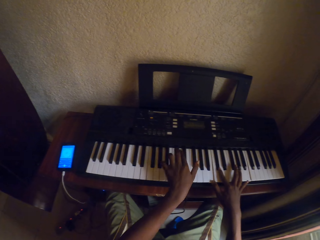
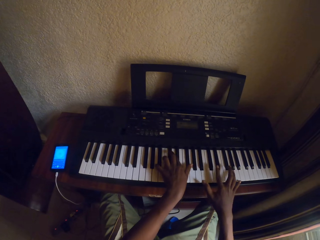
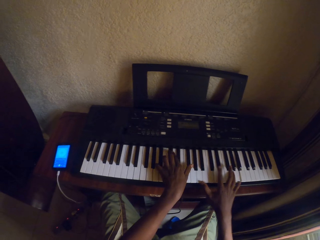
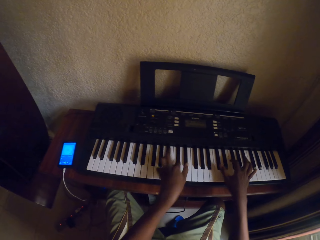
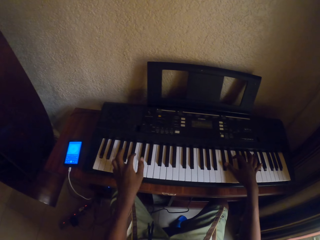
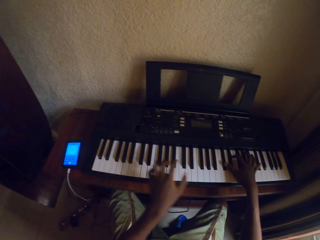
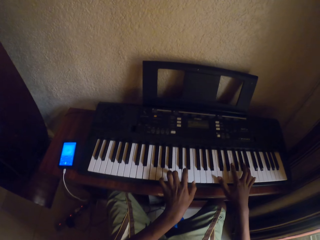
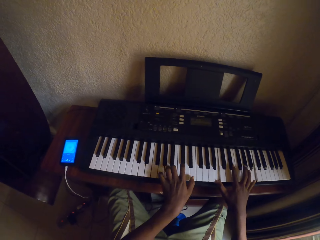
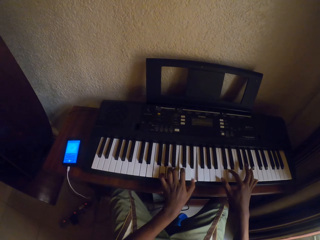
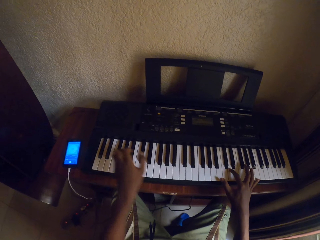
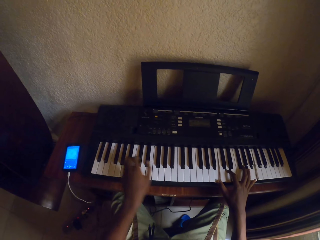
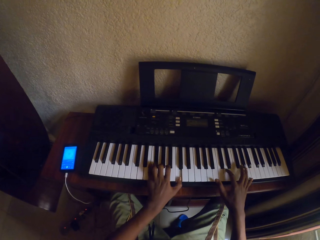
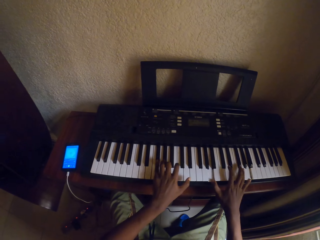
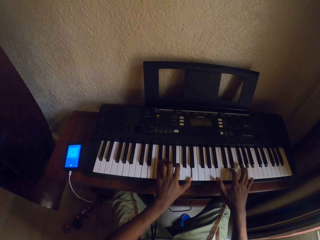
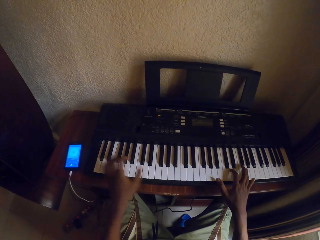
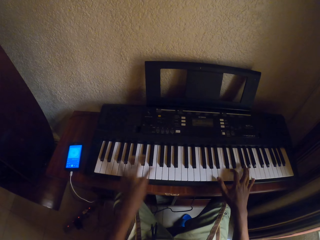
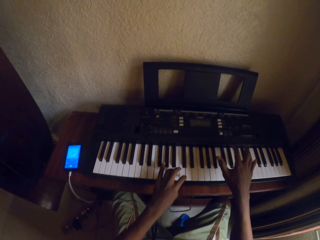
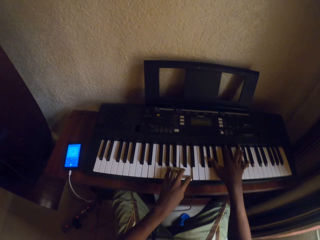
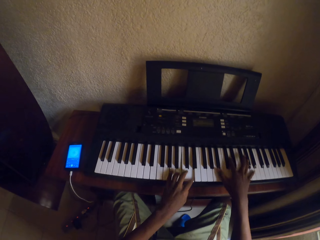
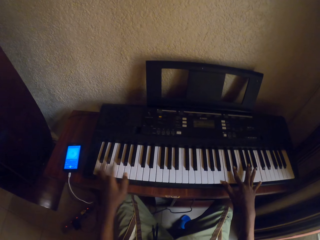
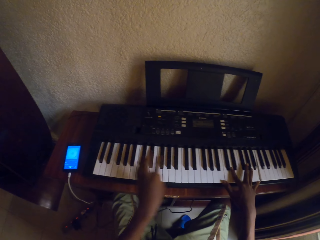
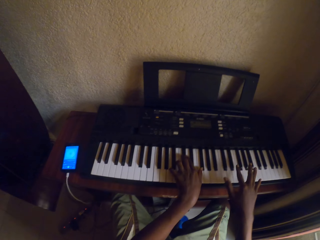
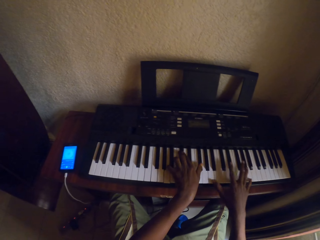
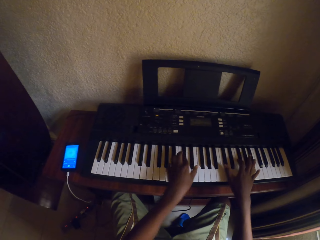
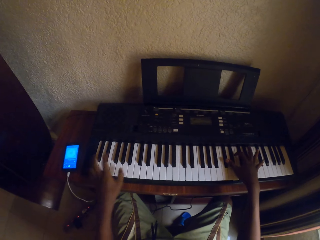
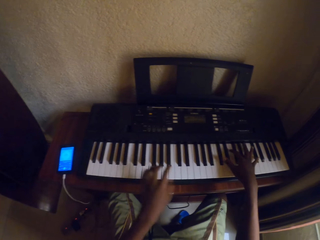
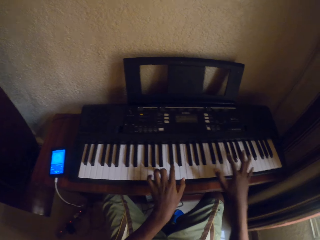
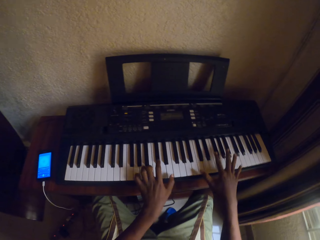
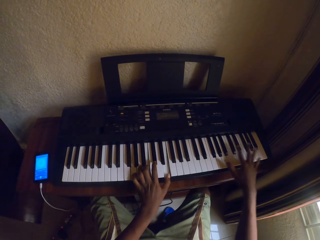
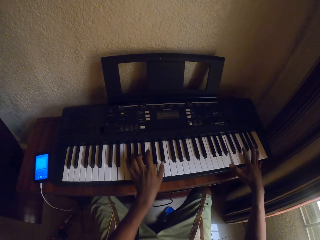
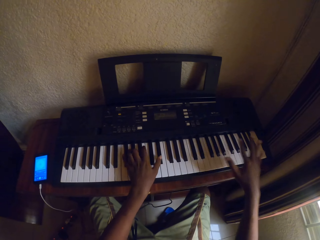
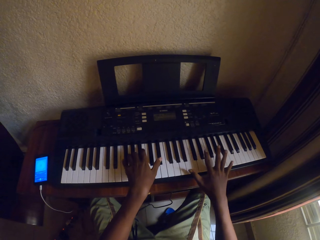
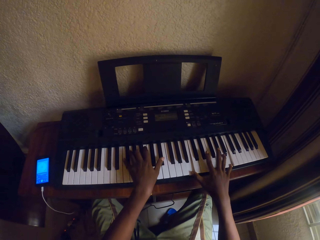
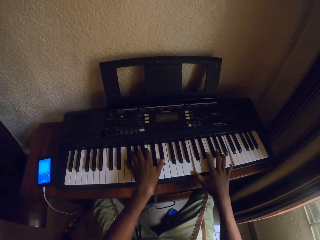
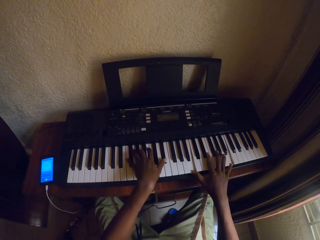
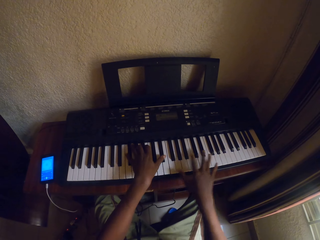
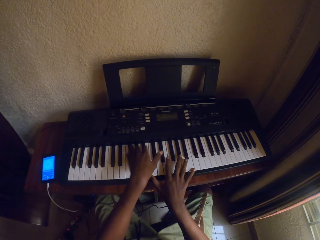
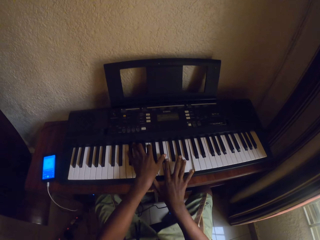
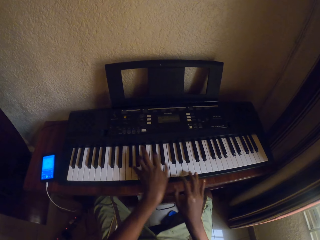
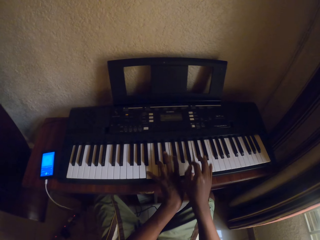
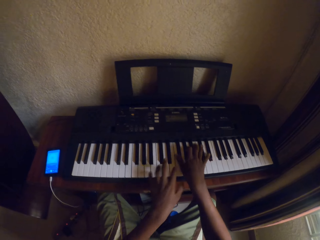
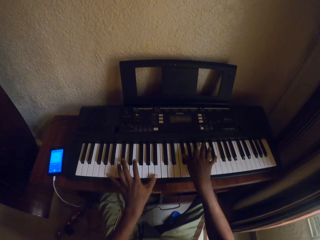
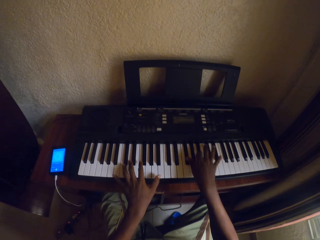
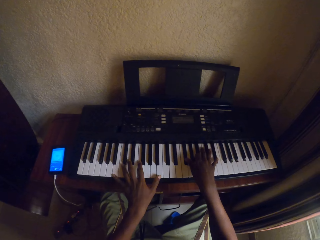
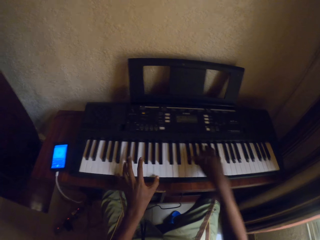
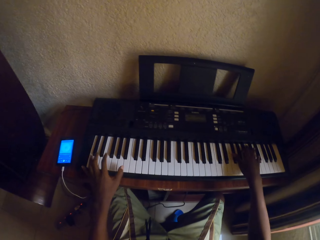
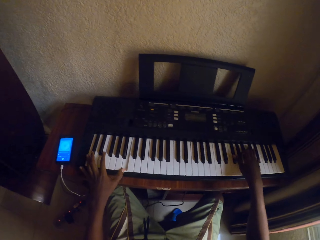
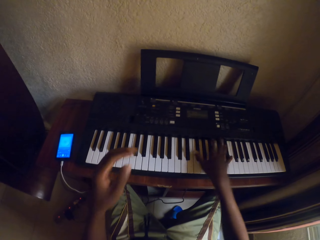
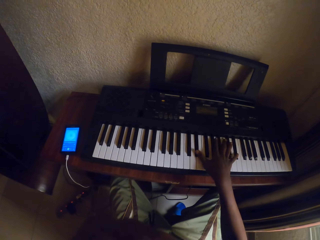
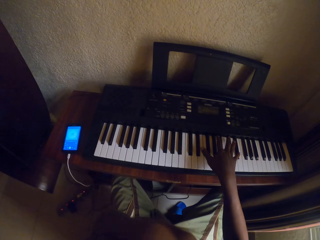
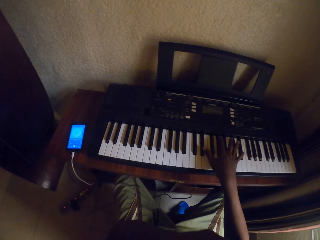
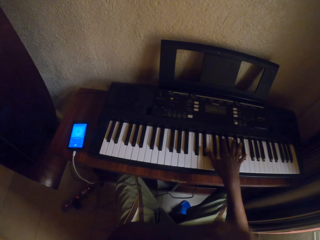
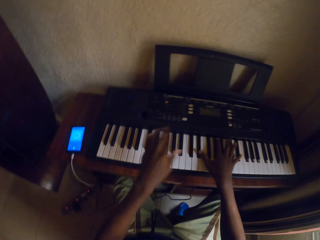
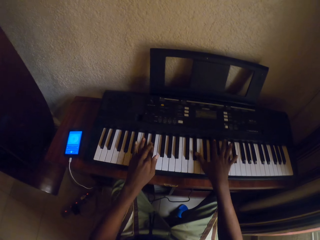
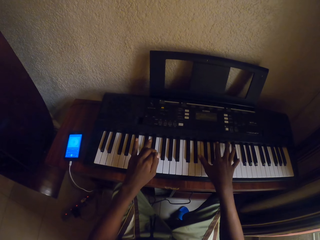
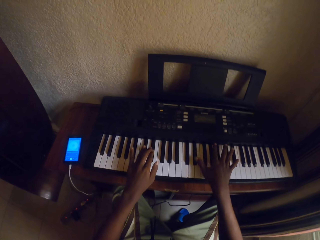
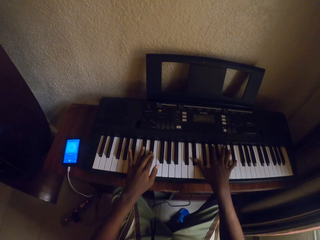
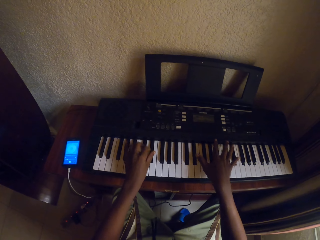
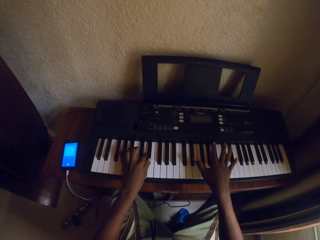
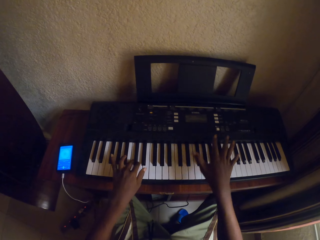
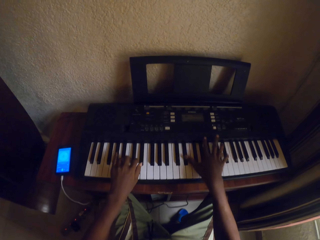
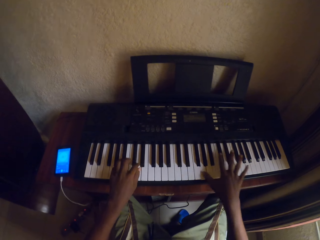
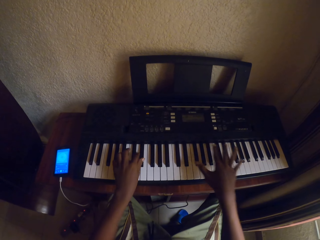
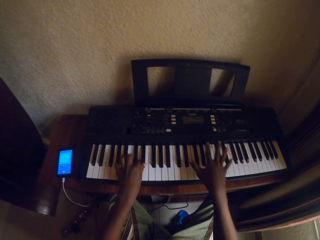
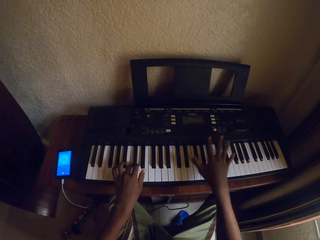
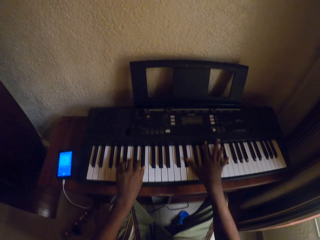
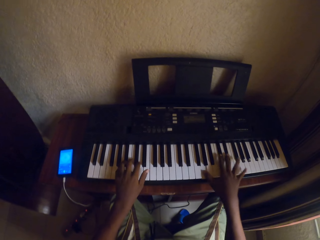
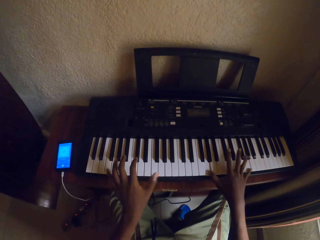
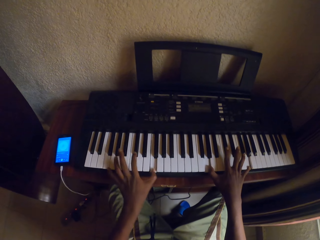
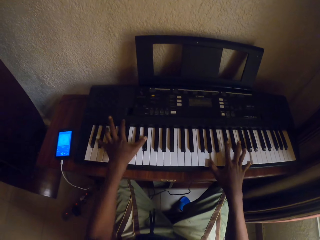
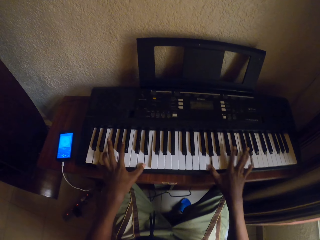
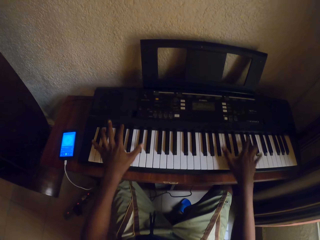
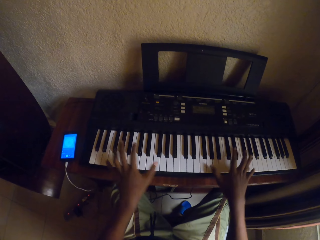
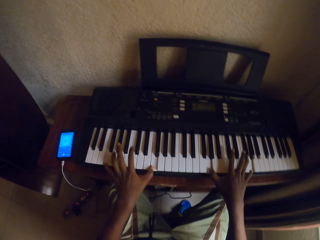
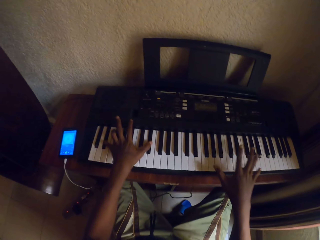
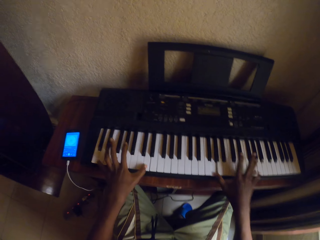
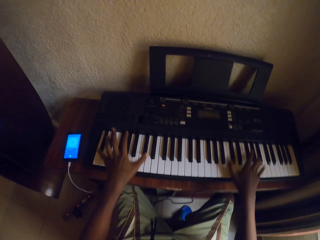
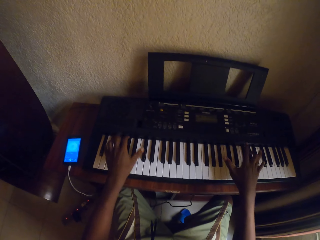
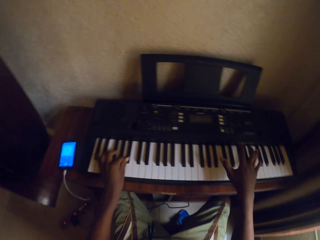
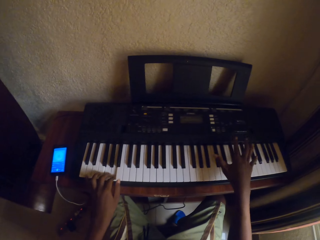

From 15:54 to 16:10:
The camera wearer raises a hand. They put the hand down. They play the keyboard with both hands.

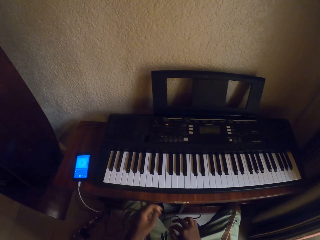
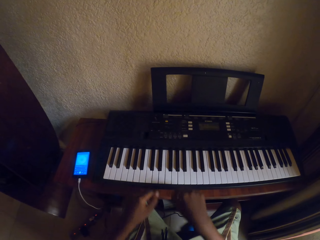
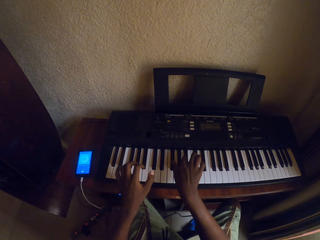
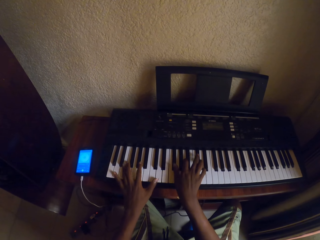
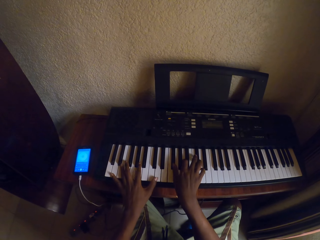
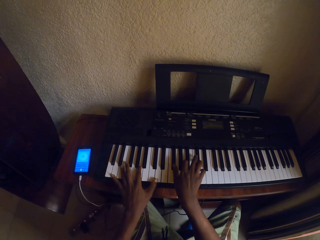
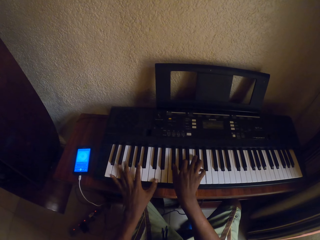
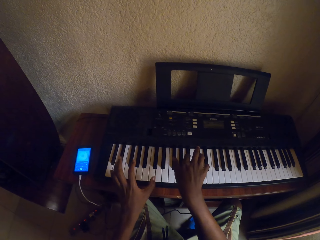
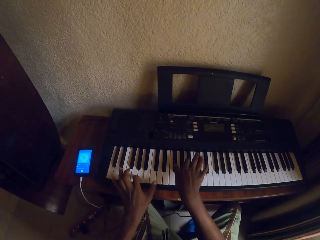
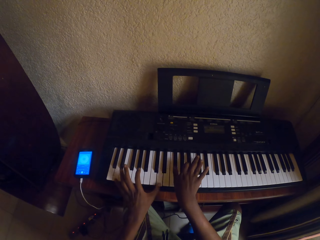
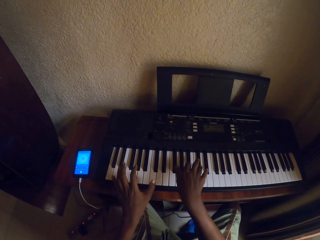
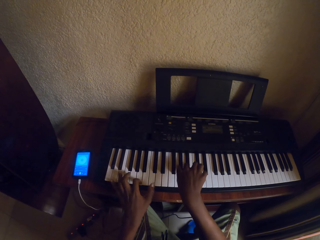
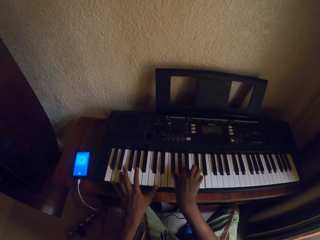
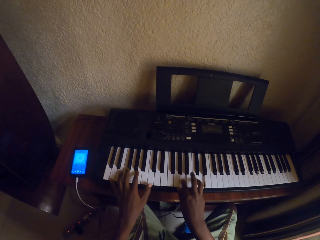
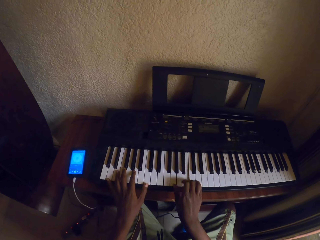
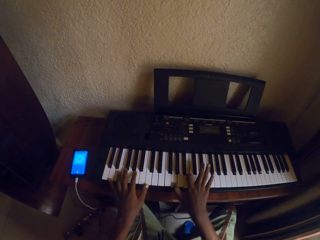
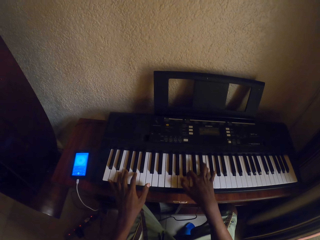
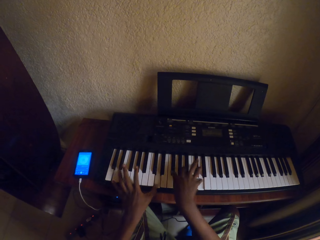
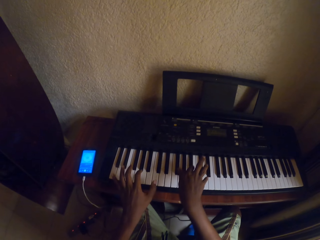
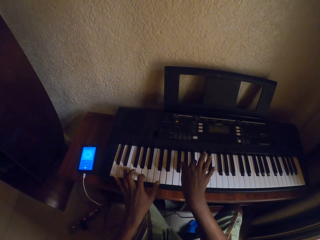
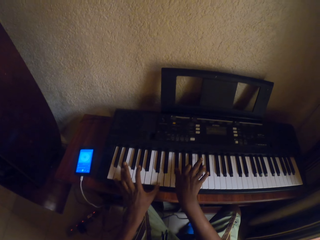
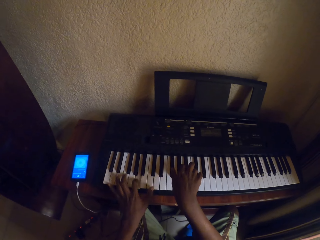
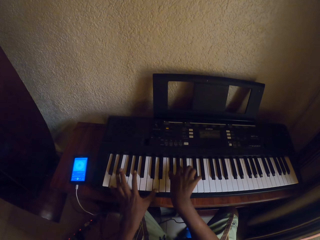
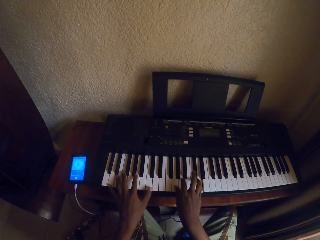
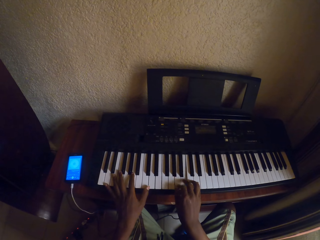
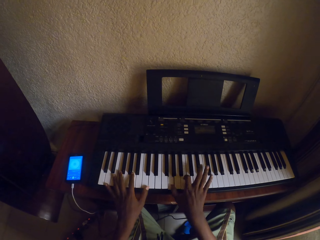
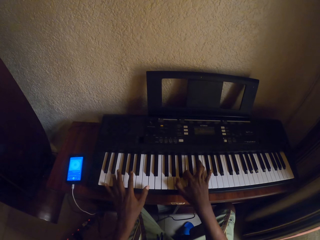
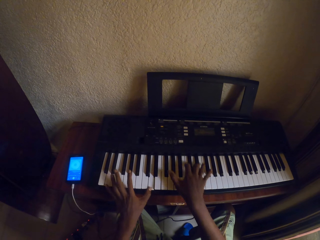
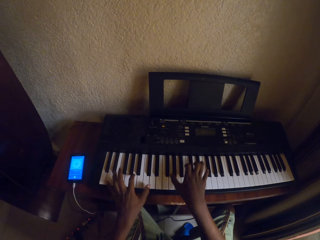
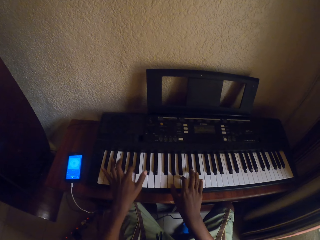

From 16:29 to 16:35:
The camera wearer stops playing the keyboard. They play the keyboard with both hands.
